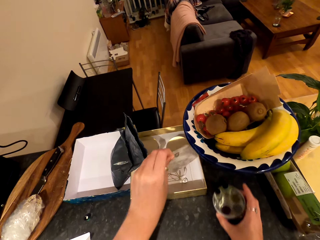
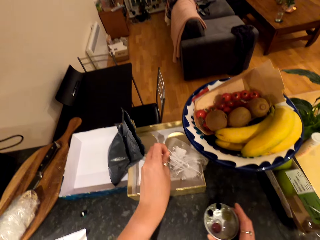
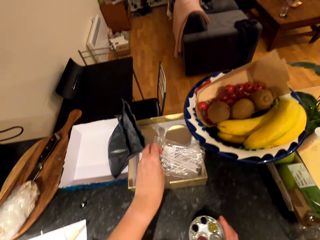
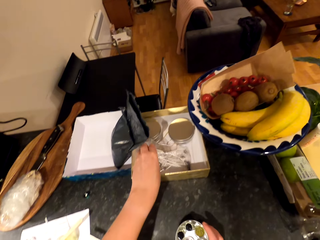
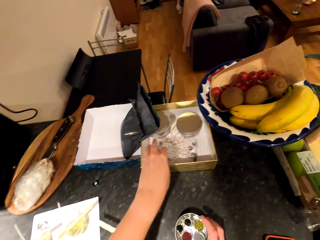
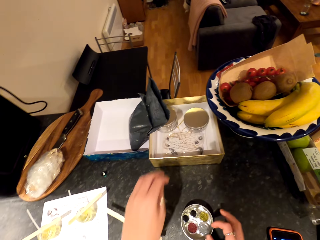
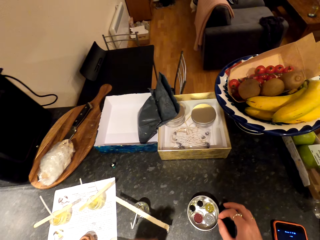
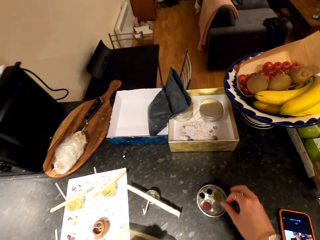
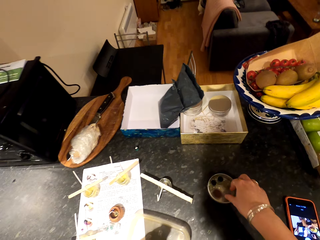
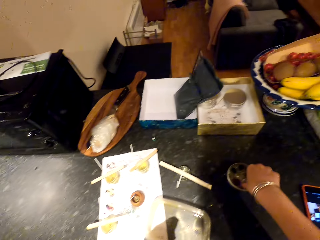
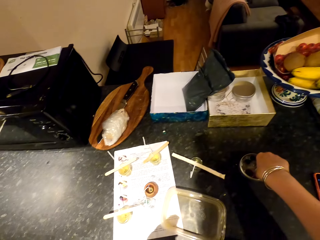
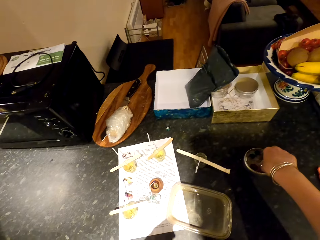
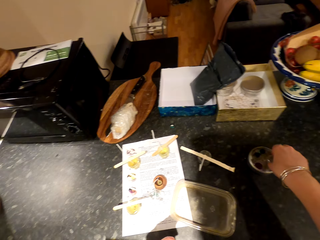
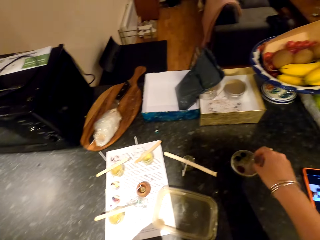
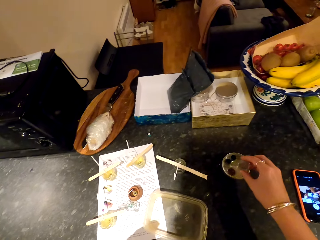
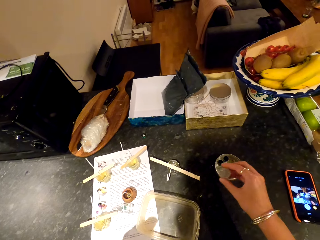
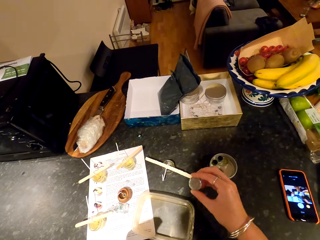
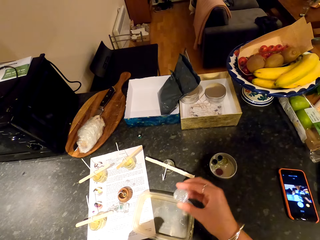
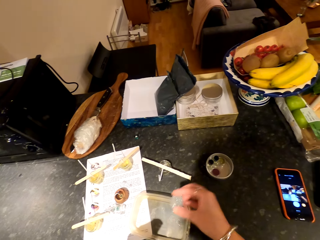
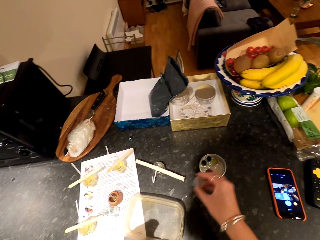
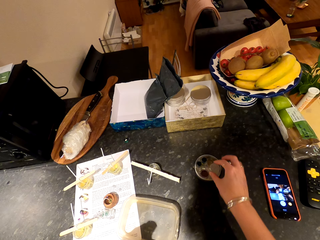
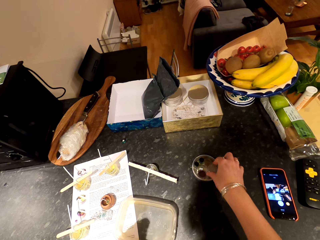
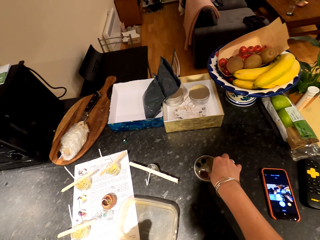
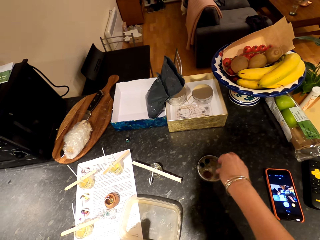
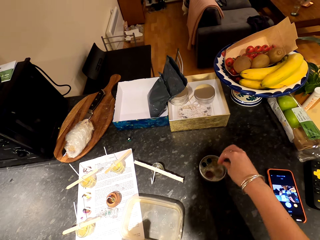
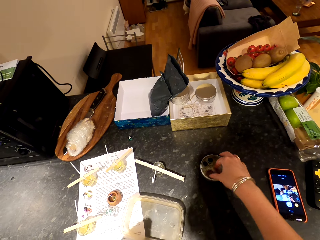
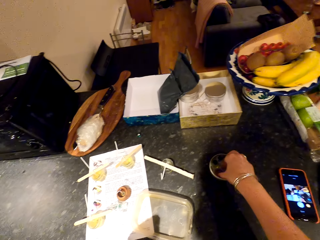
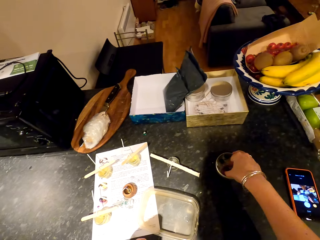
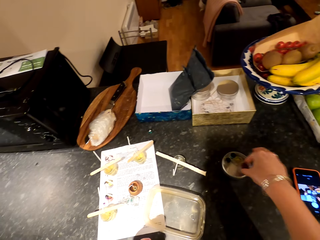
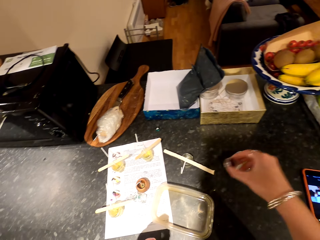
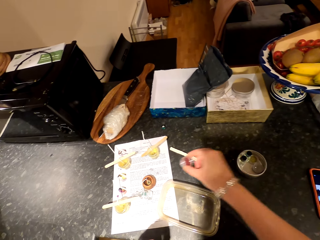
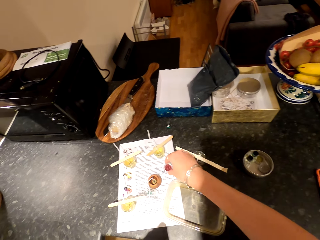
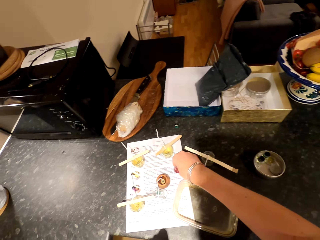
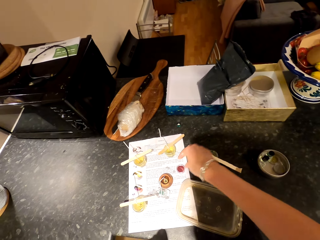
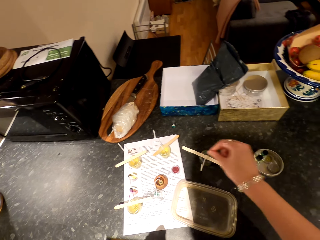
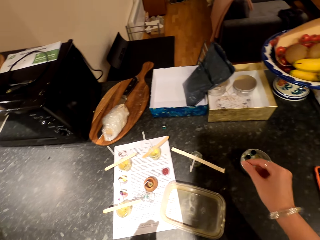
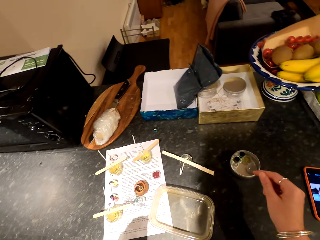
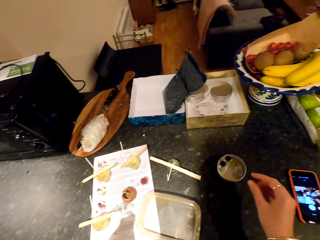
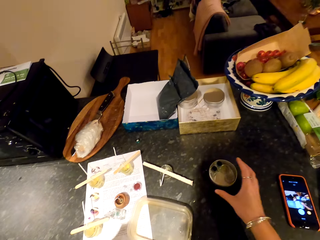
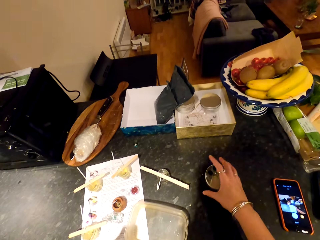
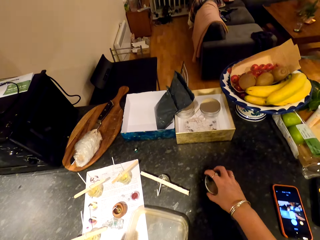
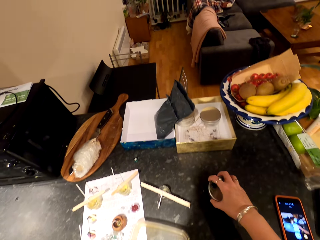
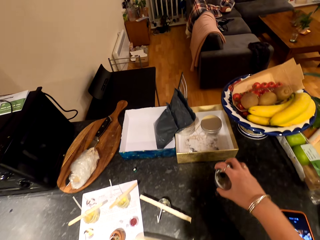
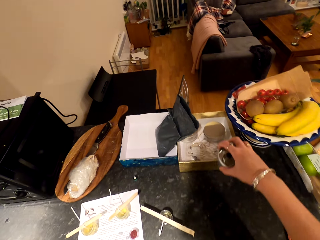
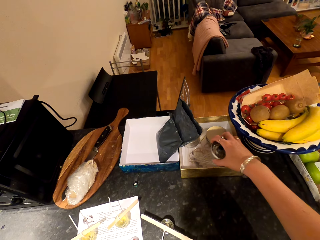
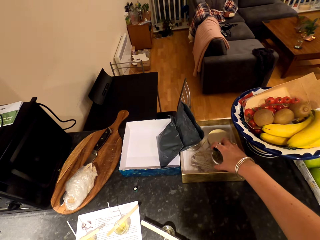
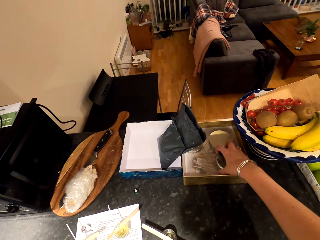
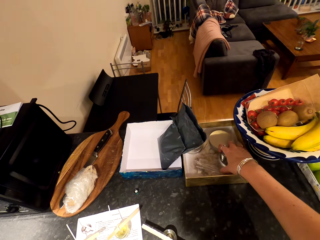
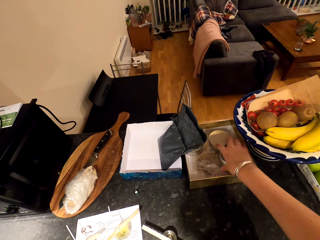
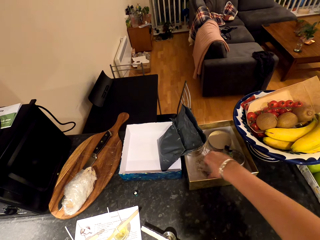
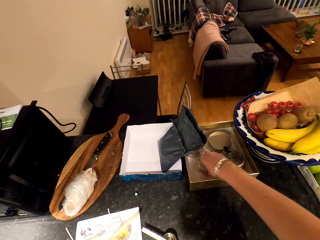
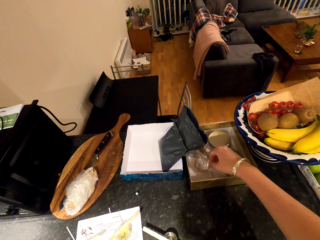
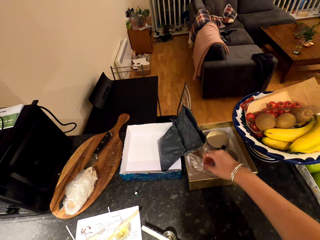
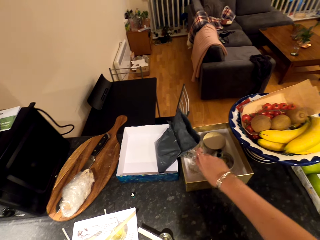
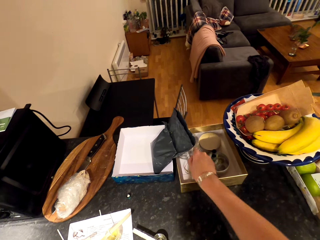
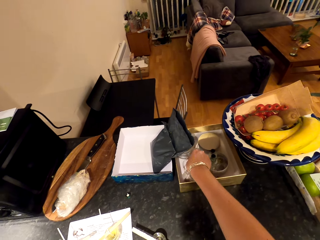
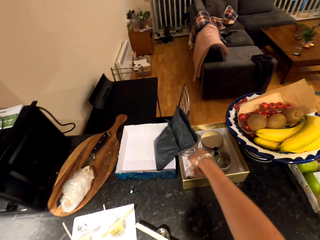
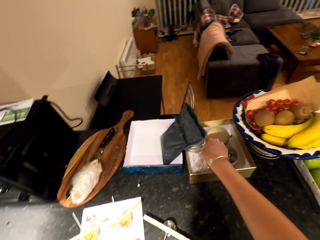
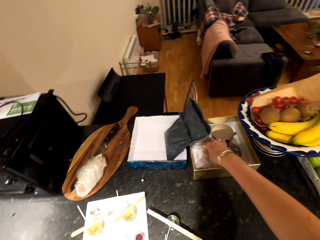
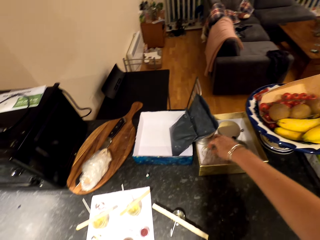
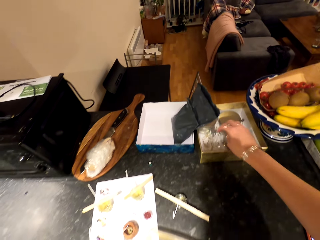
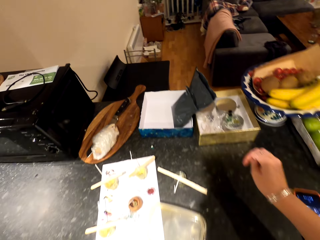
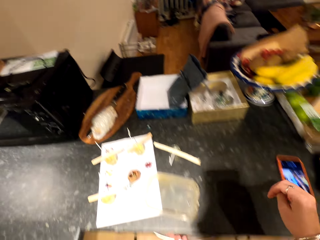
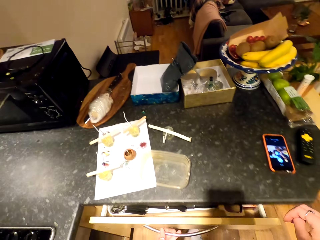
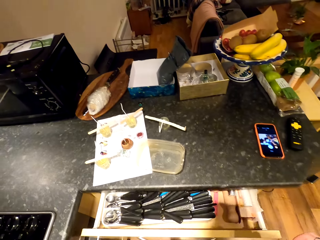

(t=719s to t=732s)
The camera wearer drops the sachet of something. They pick up a container of something. They move the tin. They pick up measuring bottles. They pick up the tin. They shake the measuring bottle. They pick up the measuring bottle. They drop the measuring bottle. They put the tin on the table. They pick up the container. They move the tin. They drop the container. They arrange the sachet of something. They move the tin.

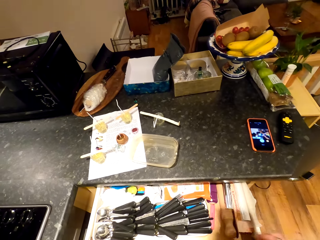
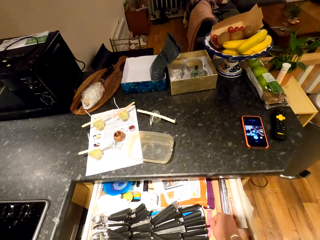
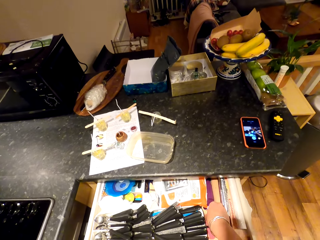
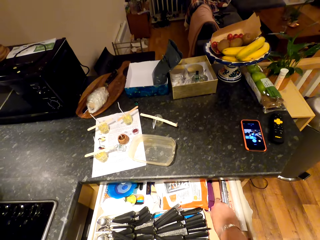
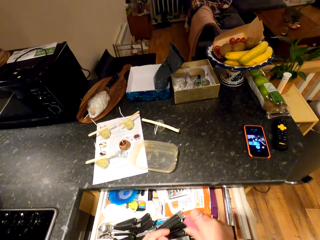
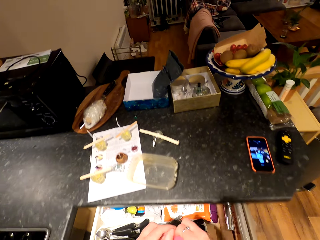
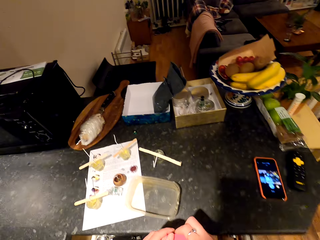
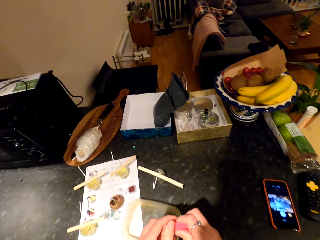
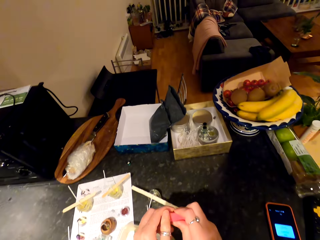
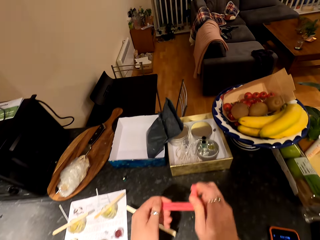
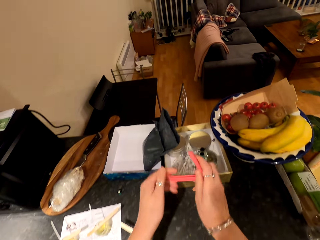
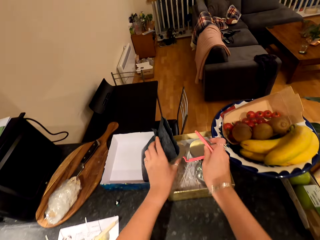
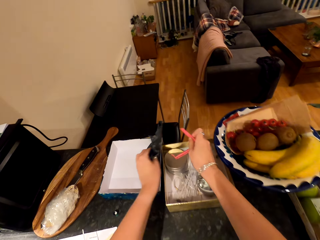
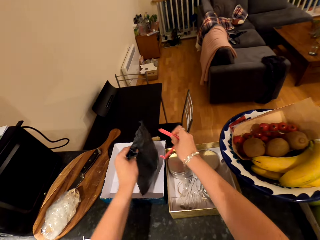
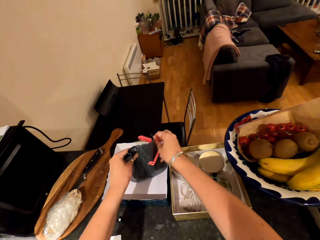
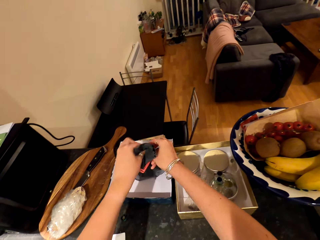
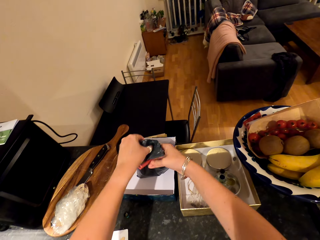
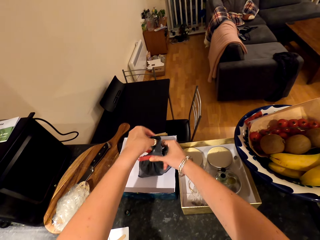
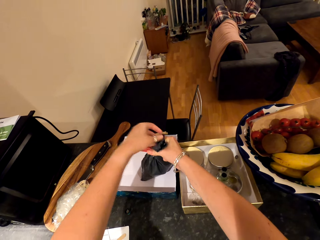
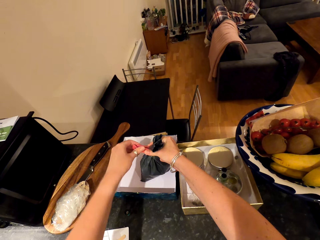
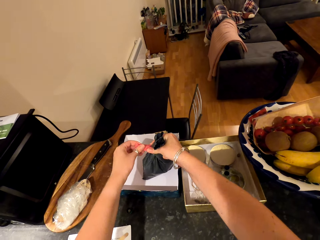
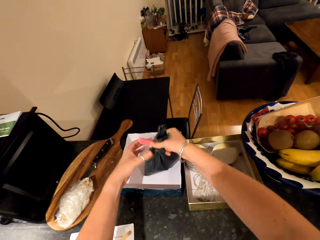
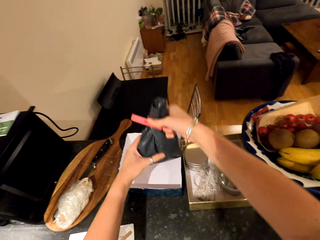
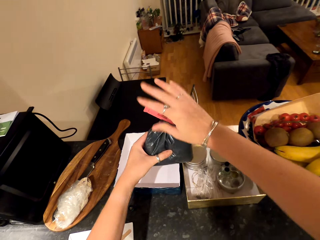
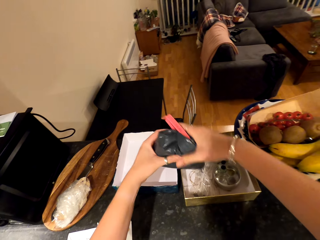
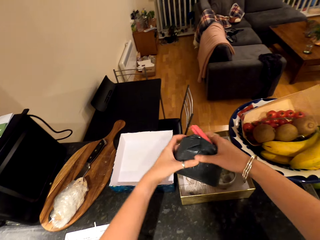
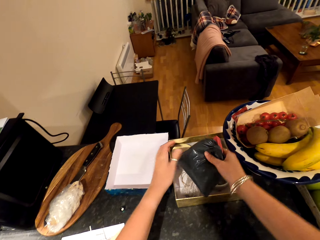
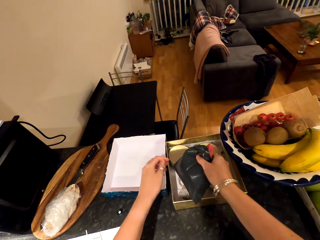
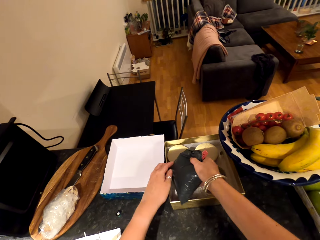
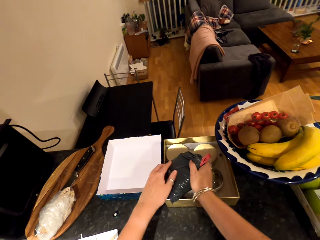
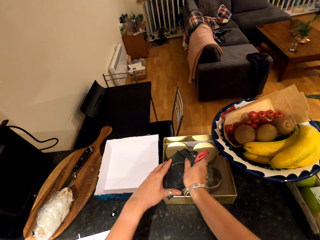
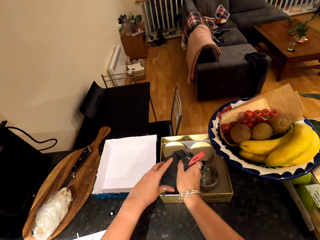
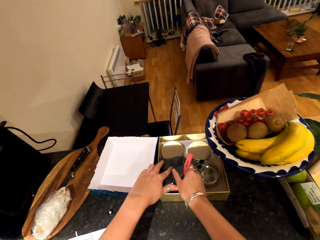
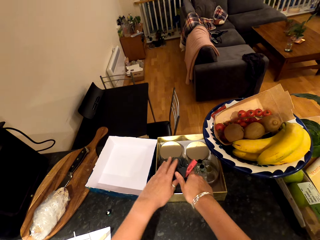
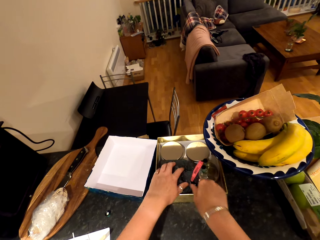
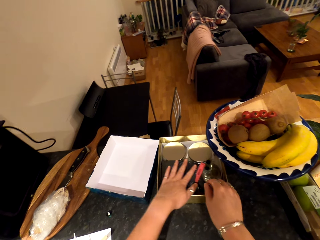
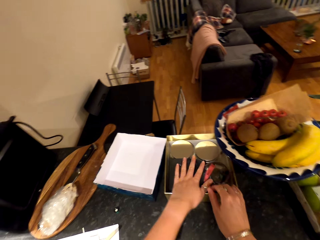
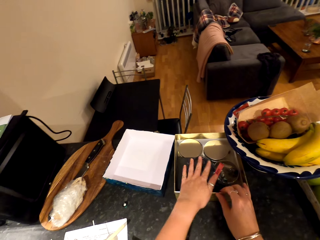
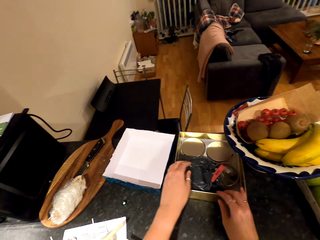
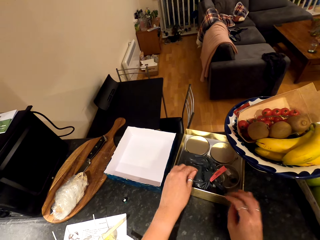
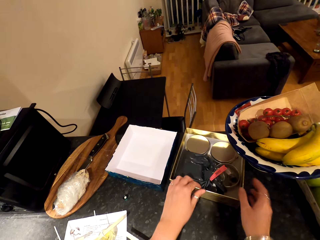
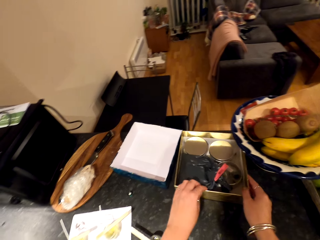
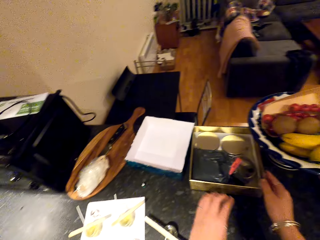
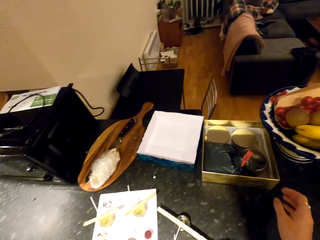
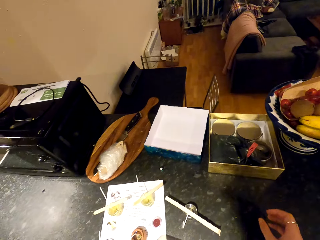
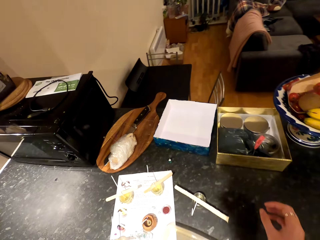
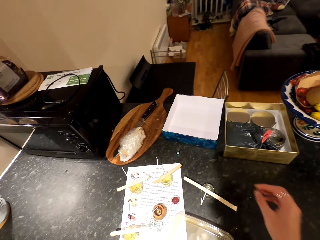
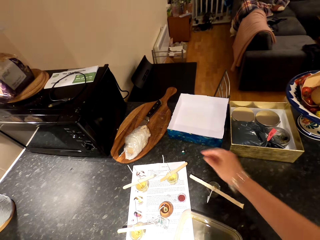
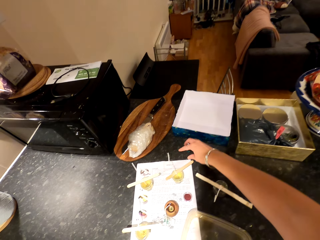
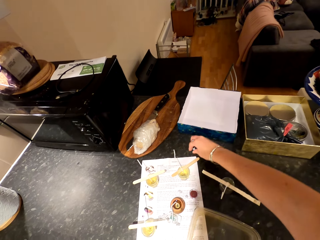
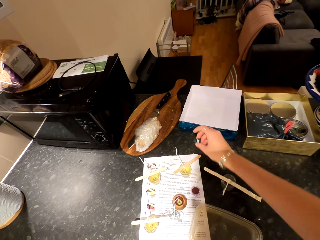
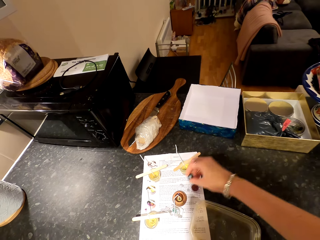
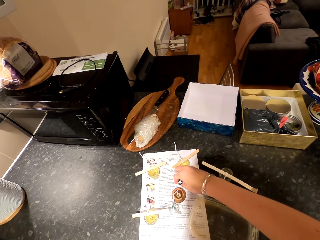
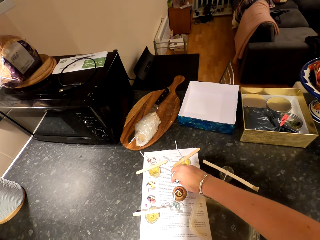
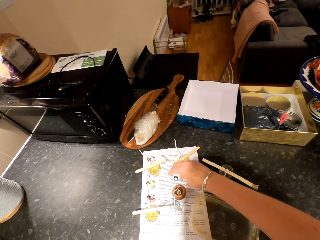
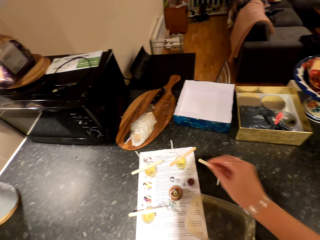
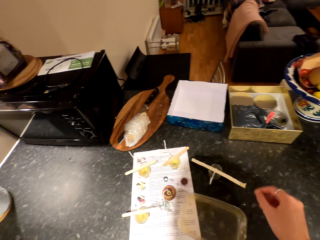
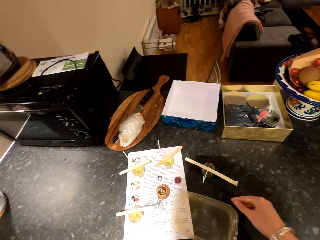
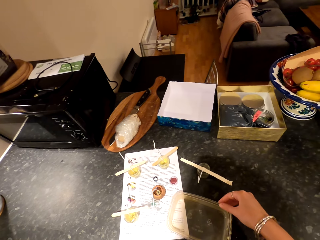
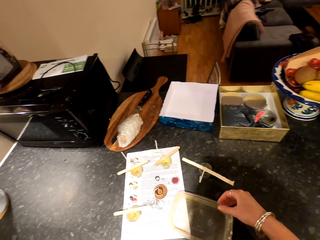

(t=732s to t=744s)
The camera wearer opens the drawer. They pick up a plastic seal. They close the drawer. They pick up a sachet. They seal the sachet. They close the paper. They arrange the sachet on the box. They put the paper on the box. They pick up an object. They drop the object on the paper. They move the object.
